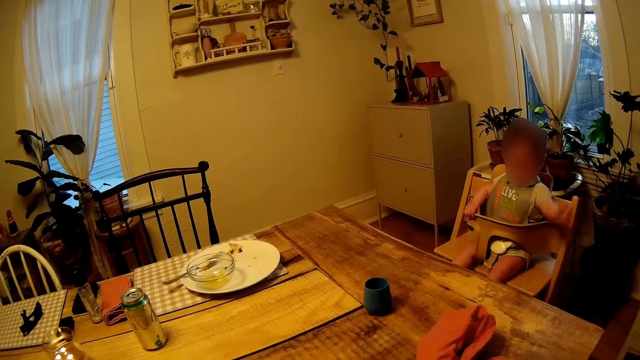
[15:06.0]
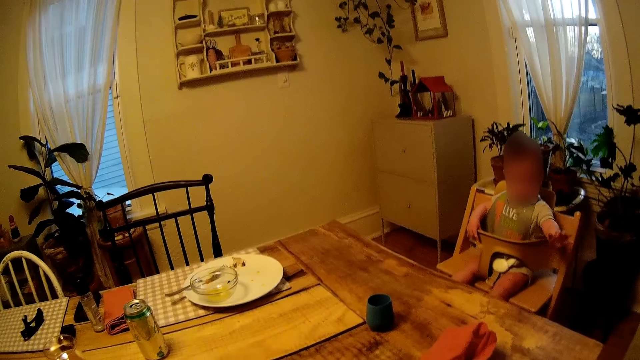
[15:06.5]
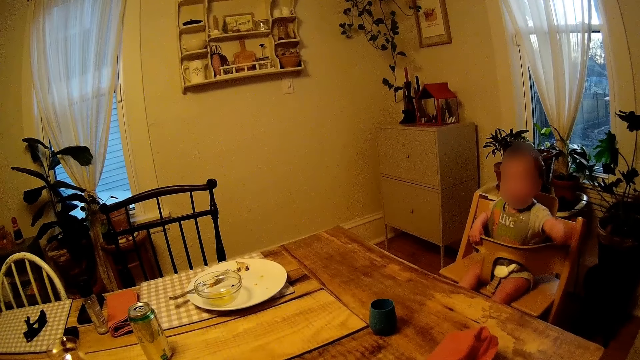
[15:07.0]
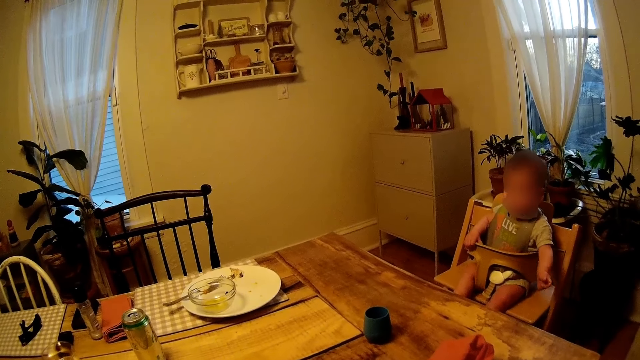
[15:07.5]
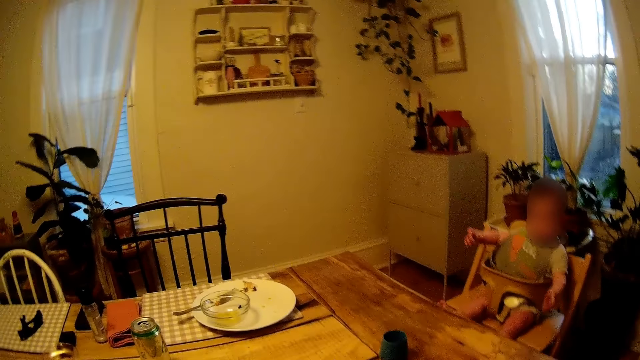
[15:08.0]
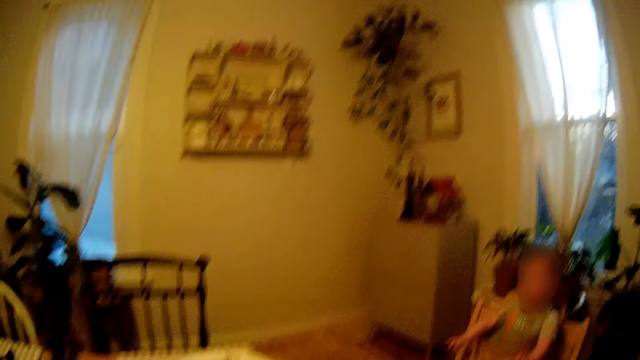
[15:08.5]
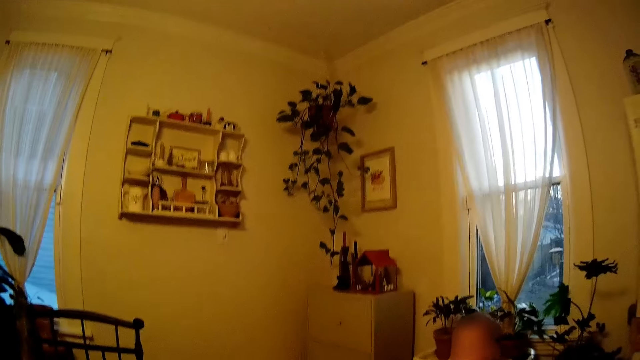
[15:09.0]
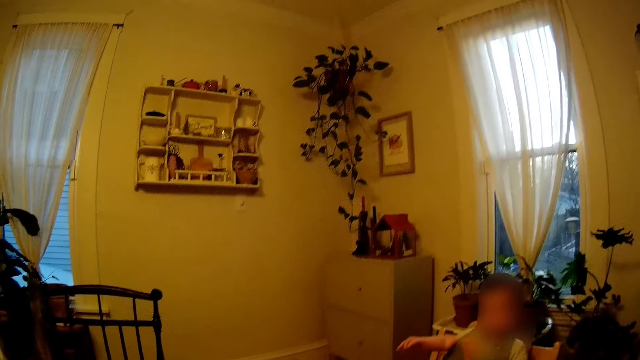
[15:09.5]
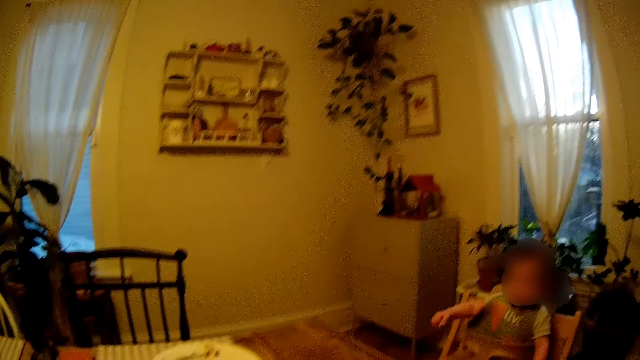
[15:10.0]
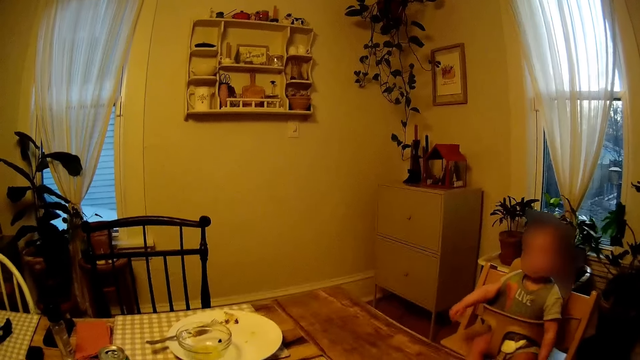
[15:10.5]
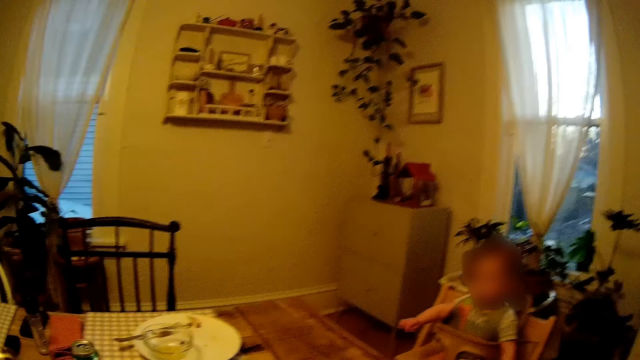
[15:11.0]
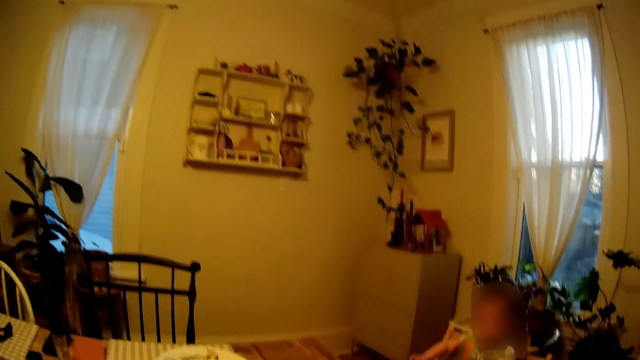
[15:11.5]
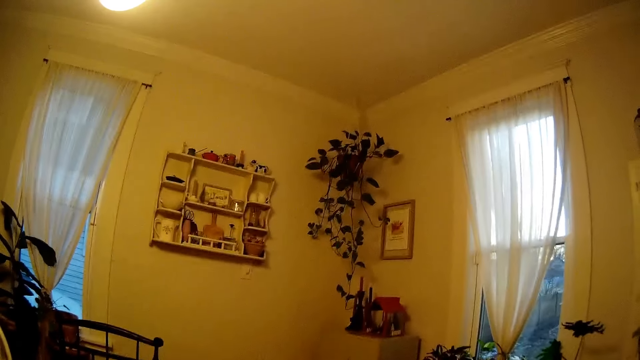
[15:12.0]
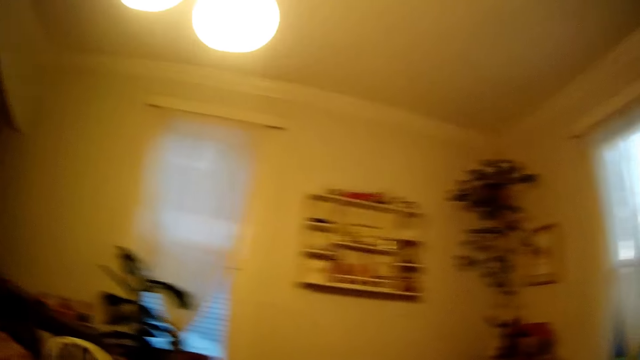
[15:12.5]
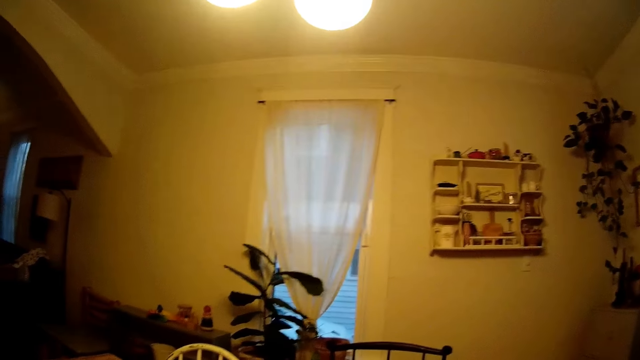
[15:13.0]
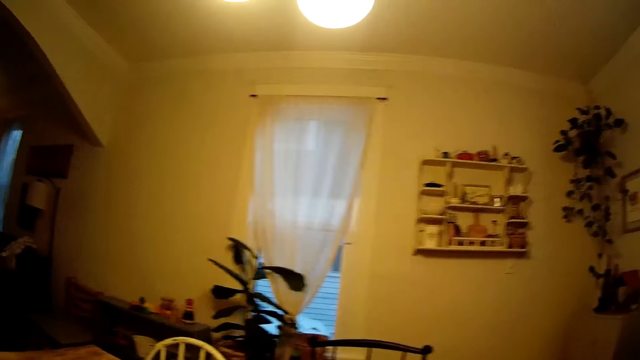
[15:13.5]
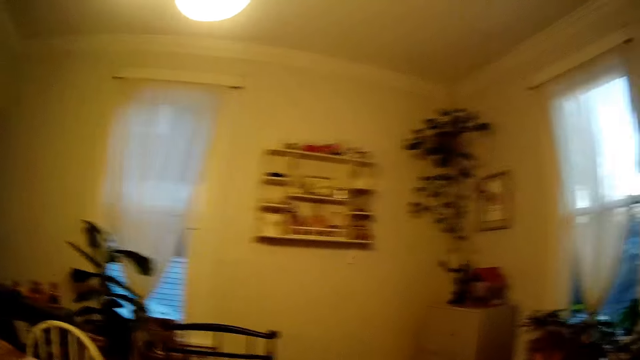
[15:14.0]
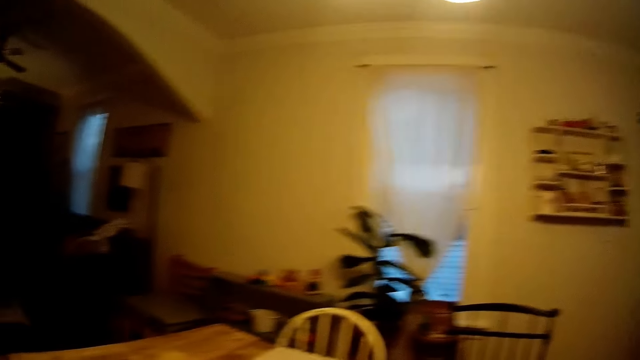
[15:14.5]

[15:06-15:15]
The camera wearer looks around the house. They look around the house repeatedly.

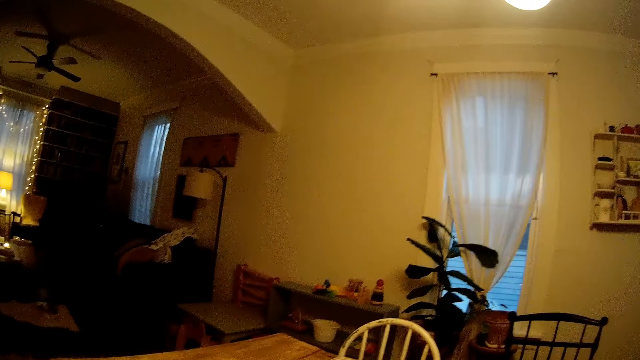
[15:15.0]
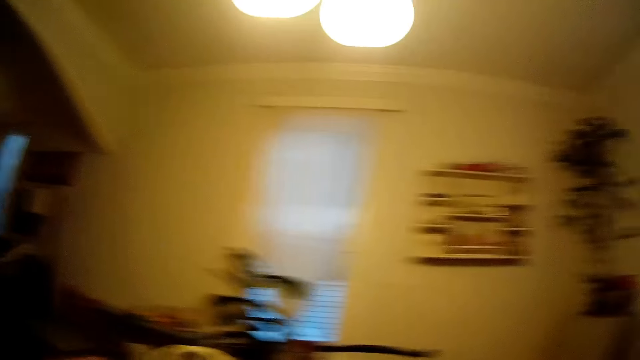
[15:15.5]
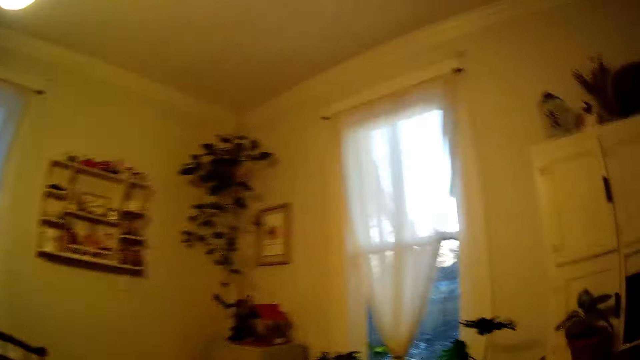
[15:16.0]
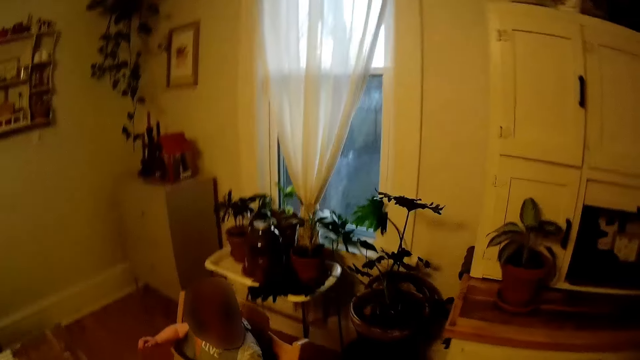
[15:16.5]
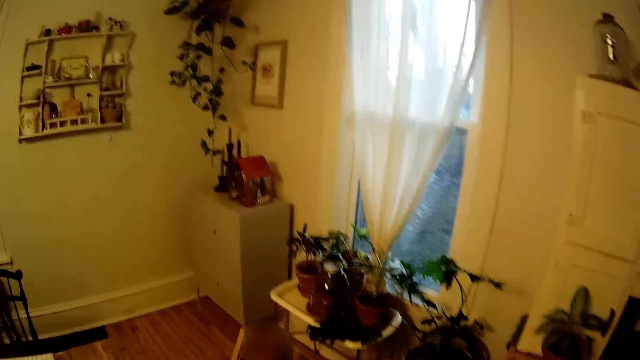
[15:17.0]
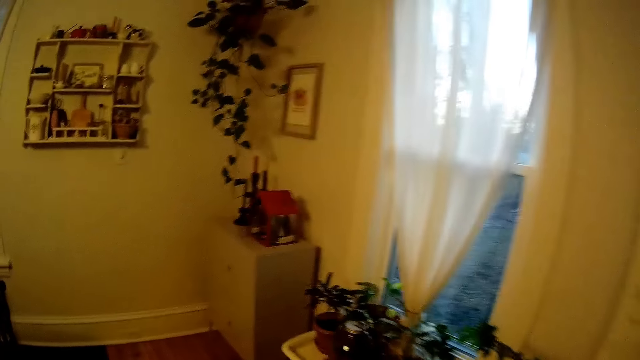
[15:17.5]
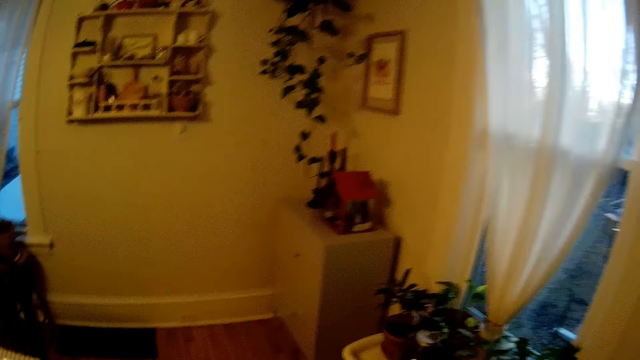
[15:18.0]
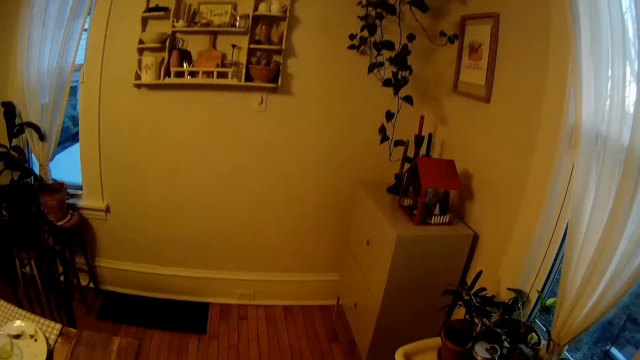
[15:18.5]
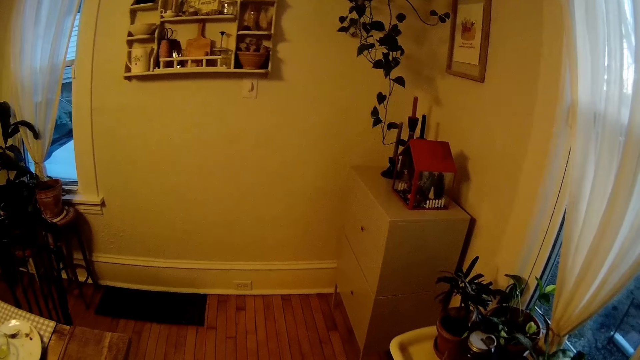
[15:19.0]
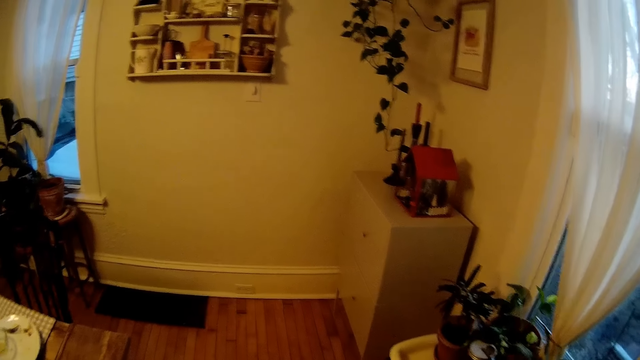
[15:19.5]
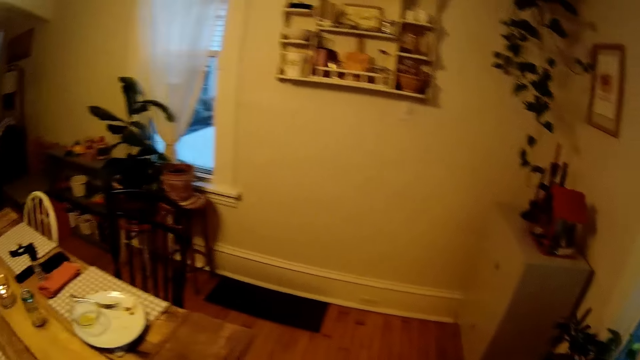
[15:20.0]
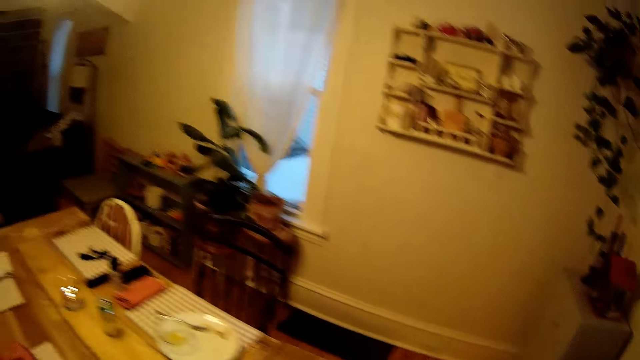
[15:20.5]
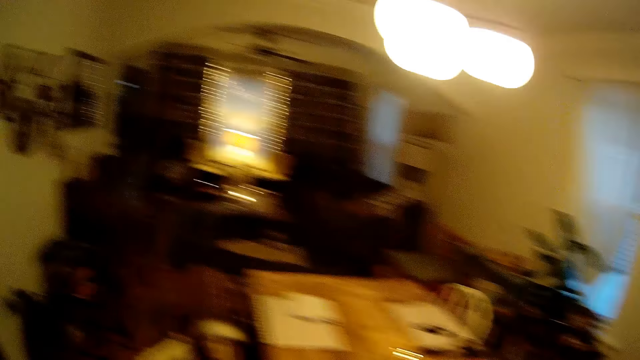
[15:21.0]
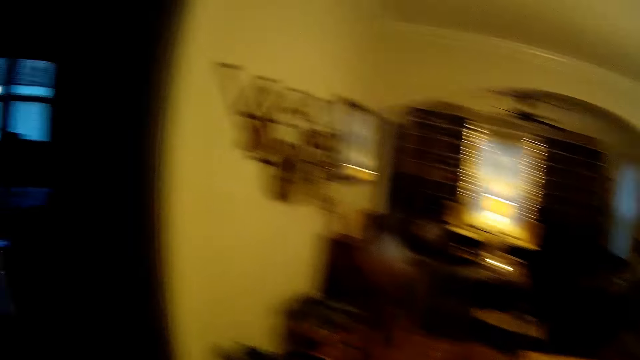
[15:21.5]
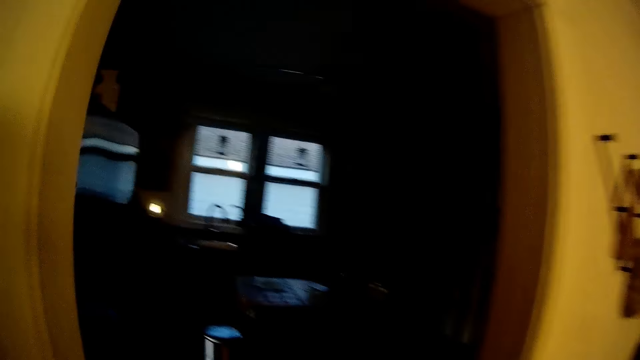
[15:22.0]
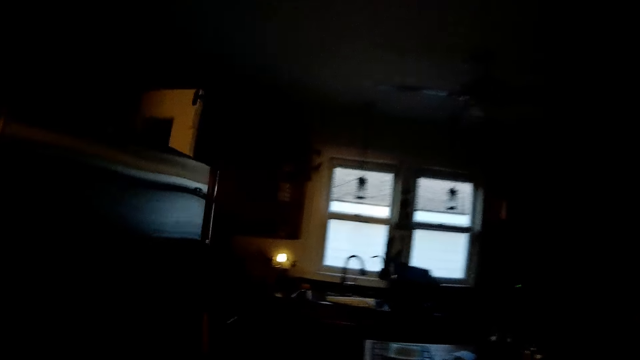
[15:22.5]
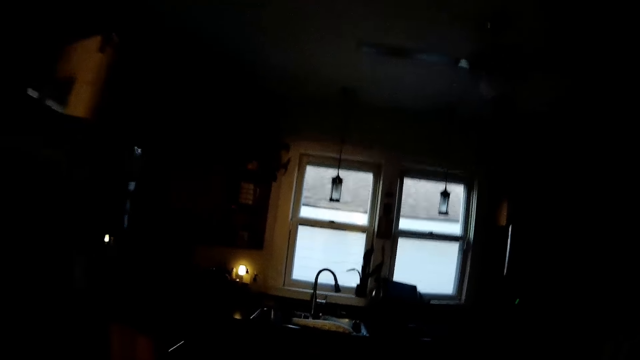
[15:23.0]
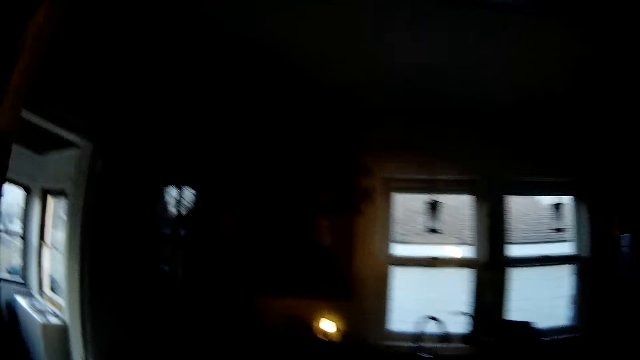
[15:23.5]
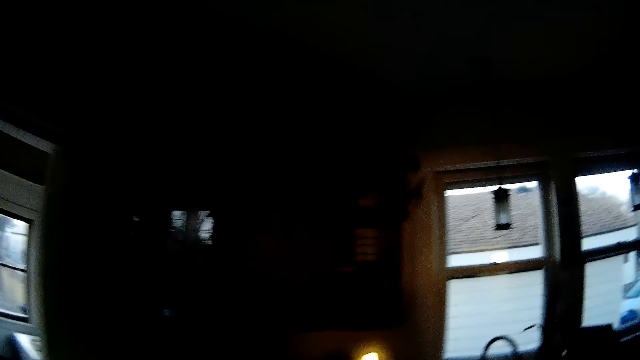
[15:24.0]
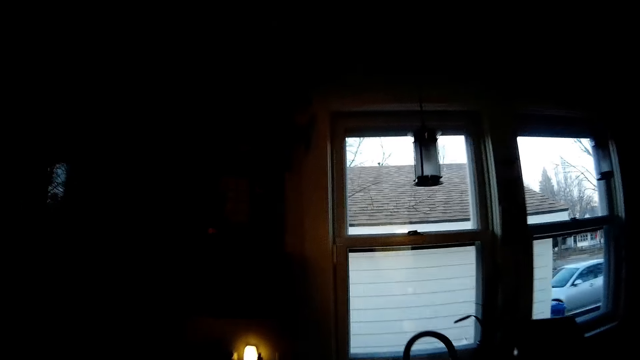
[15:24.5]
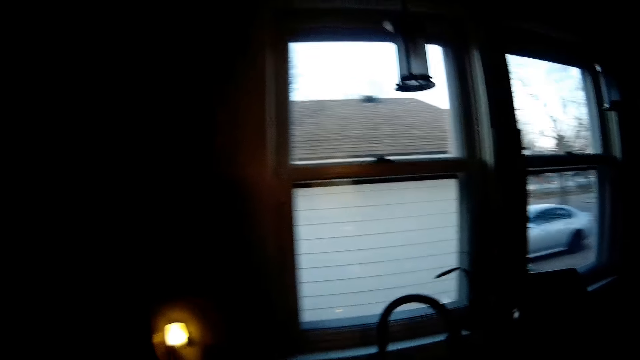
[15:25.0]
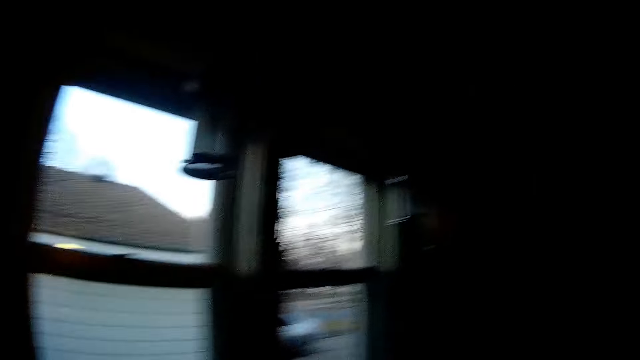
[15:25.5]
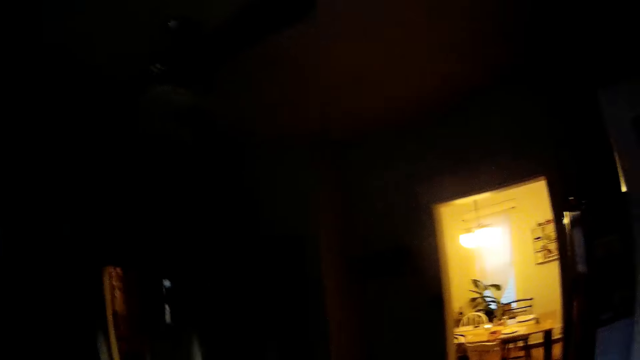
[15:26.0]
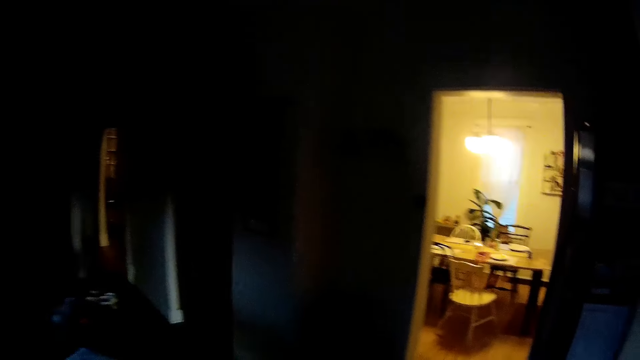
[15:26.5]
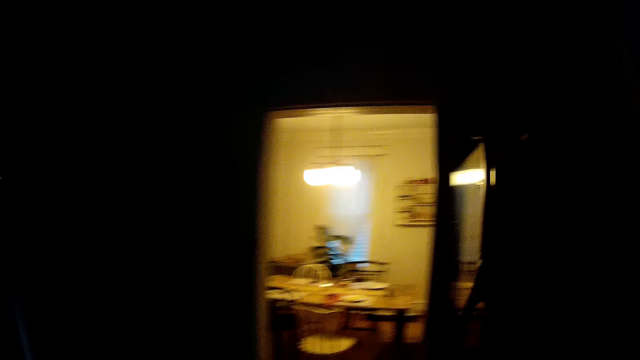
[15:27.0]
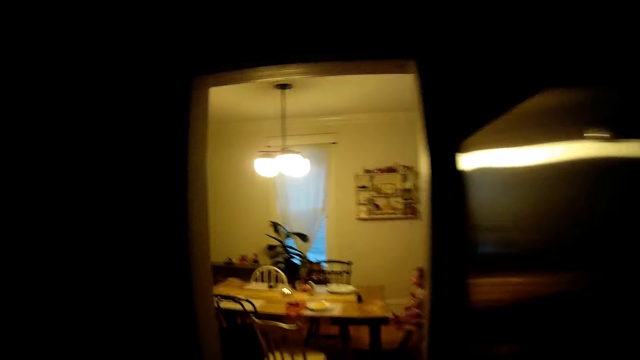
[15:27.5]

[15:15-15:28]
The camera wearer walks towards the baby in the dining room. A man talks to the camera wearer. The camera wearer walks around the house. They walked towards the kitchen. They walk around the house repeatedly. They walked towards a refrigerator in the kitchen.
